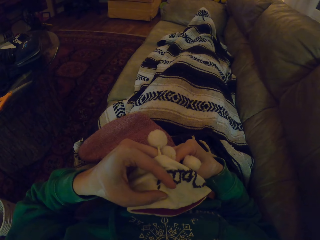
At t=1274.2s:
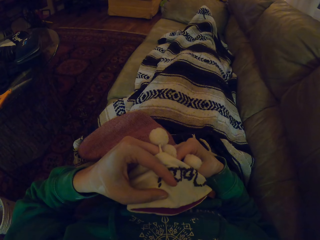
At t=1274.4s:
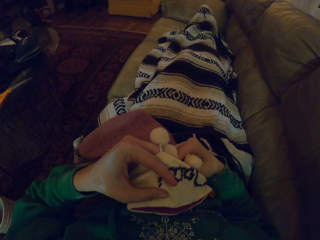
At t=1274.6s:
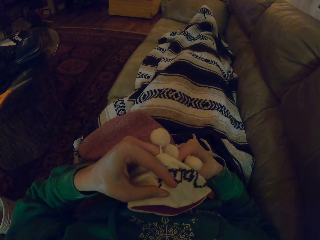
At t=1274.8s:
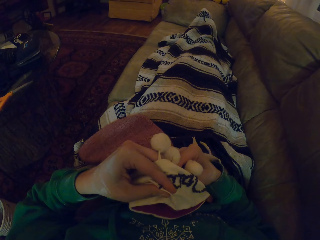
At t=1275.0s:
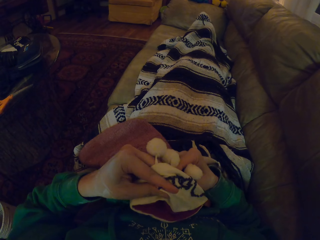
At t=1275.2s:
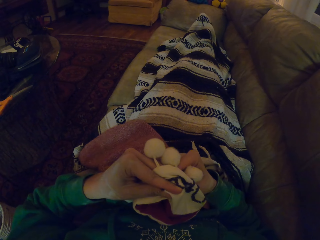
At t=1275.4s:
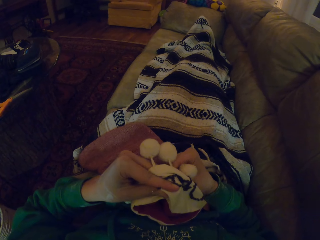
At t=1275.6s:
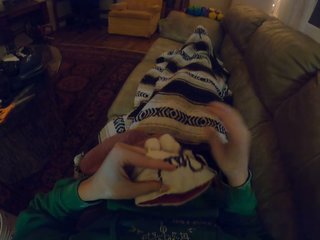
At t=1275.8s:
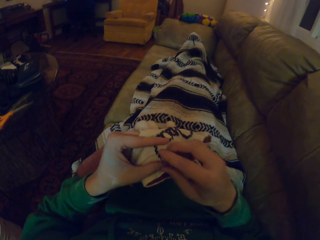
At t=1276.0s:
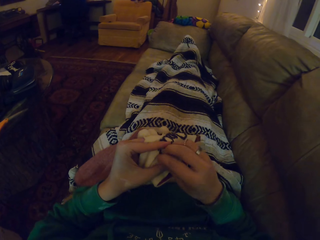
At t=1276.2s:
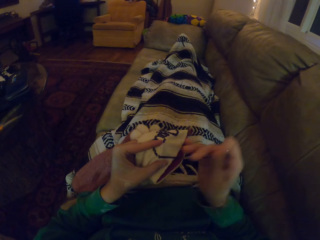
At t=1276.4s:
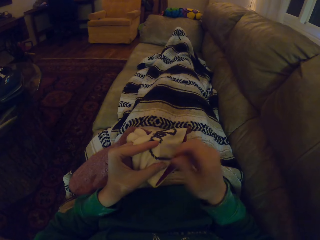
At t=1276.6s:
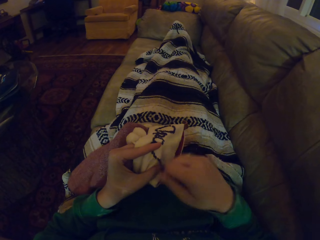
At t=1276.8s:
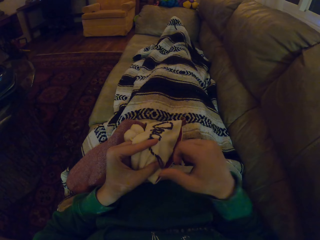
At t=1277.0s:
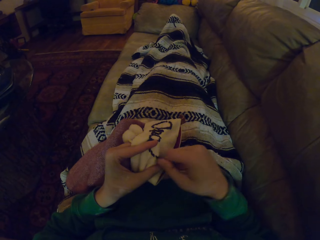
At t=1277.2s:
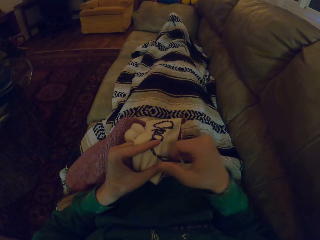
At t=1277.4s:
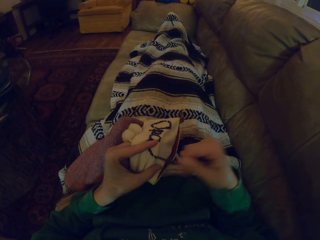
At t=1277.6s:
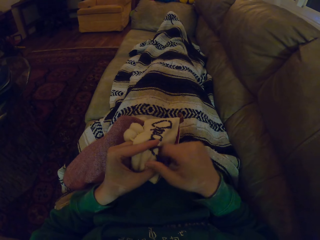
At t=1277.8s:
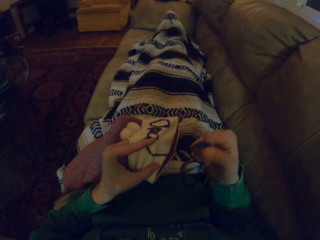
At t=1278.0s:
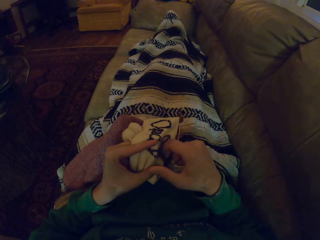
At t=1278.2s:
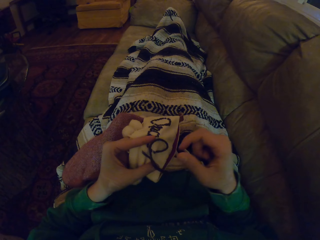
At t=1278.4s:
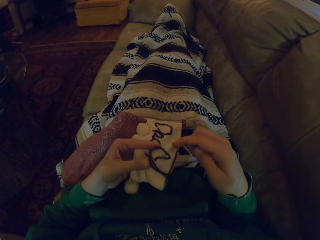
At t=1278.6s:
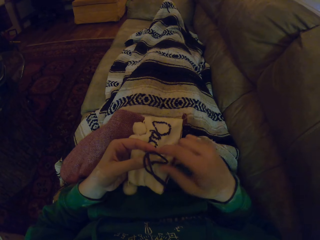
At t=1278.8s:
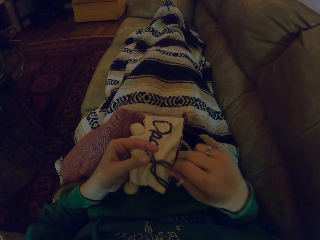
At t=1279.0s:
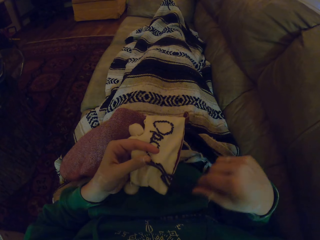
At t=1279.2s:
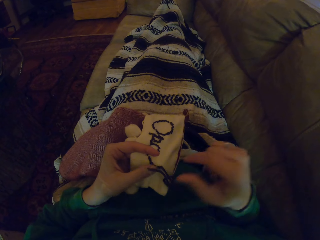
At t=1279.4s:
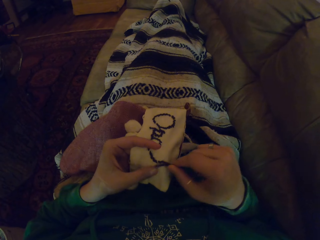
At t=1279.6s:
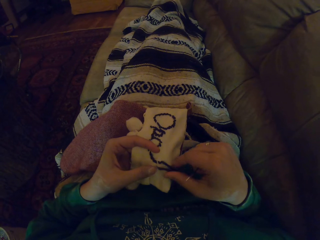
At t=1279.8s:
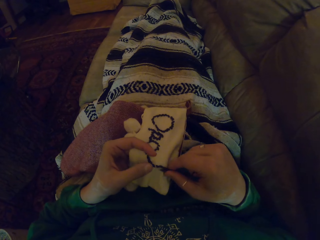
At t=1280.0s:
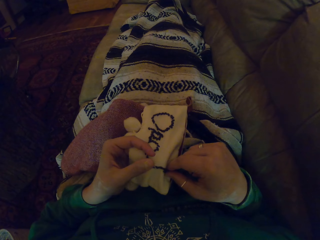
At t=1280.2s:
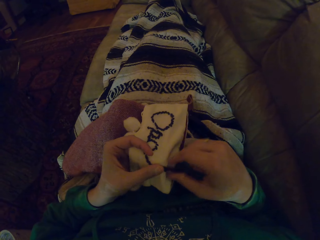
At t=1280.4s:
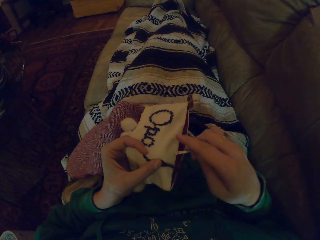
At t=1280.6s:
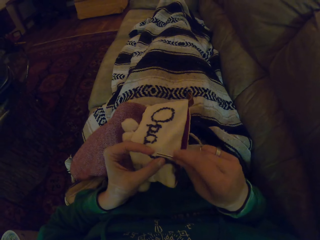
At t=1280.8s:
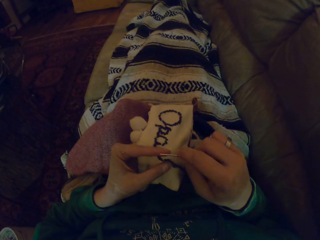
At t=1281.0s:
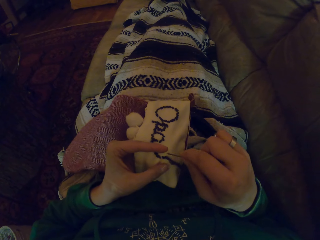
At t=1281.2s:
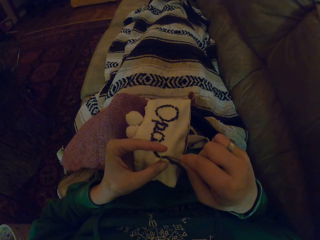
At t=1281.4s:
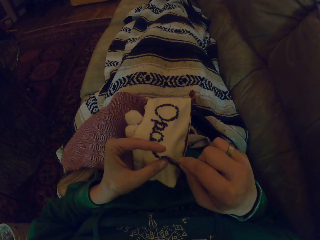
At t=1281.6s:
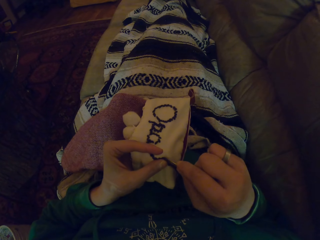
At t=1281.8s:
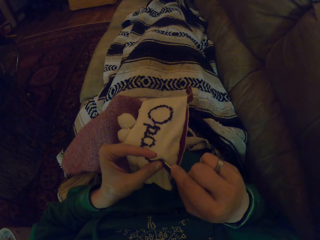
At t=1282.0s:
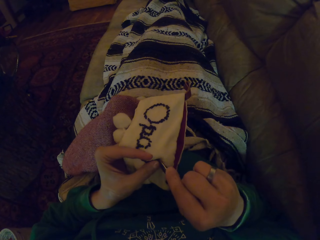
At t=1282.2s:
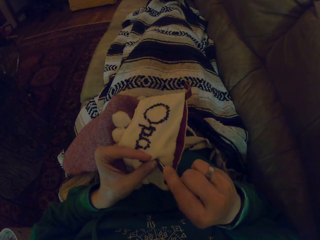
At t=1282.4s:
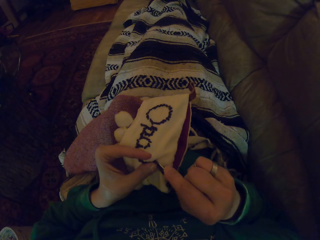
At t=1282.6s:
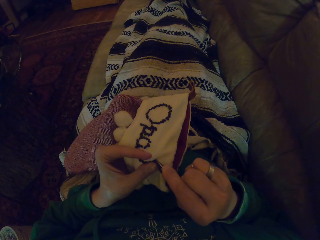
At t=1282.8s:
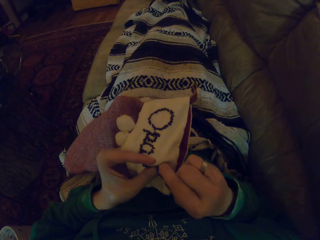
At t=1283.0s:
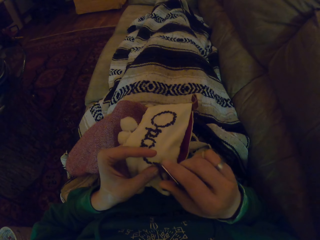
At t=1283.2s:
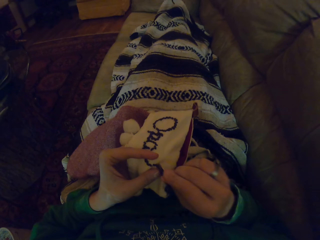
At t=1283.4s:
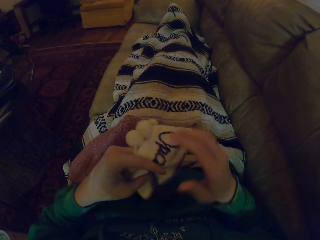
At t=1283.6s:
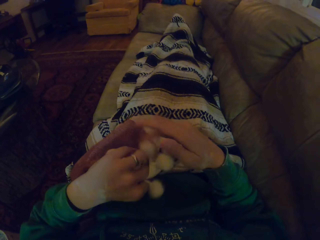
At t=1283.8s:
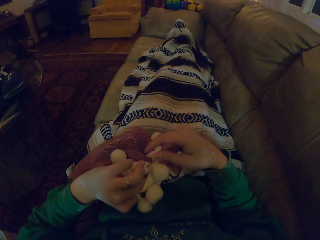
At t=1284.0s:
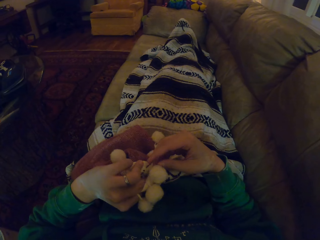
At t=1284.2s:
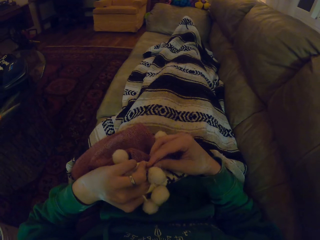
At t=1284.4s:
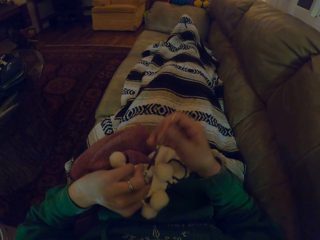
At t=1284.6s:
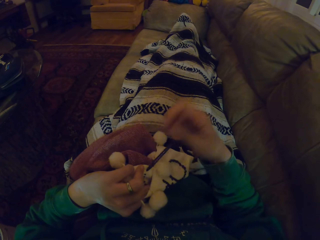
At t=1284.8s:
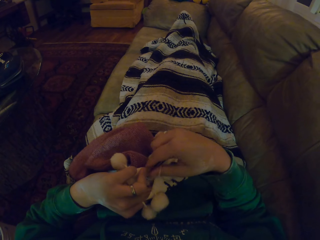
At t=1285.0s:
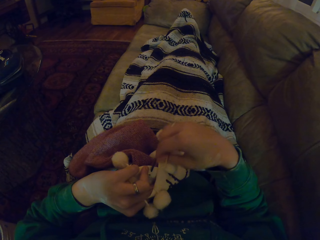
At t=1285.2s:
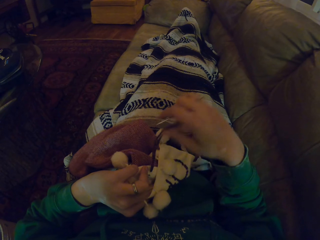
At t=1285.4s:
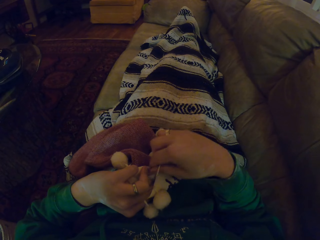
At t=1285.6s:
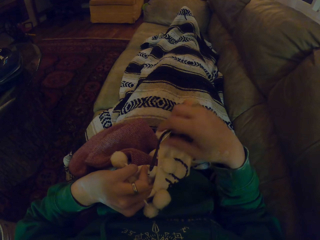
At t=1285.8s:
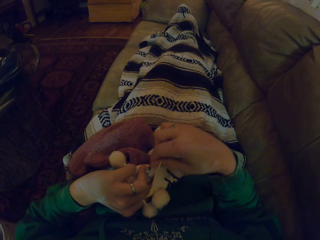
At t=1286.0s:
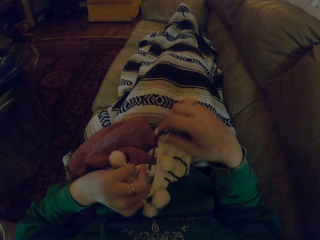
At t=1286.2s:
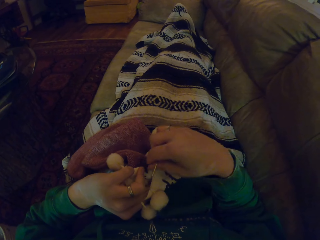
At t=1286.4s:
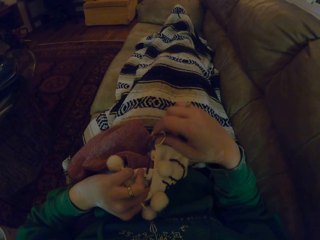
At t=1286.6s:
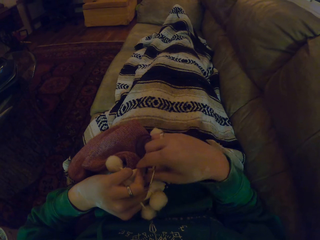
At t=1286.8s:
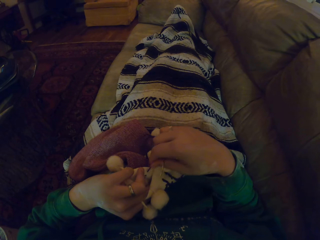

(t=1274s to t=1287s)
The camera wearer pulls the thread. They align the thread. They knit the garment. They turn the garment and pull the thread.

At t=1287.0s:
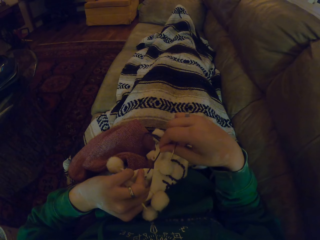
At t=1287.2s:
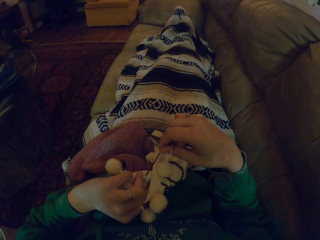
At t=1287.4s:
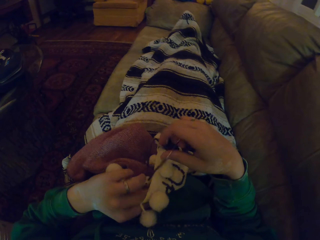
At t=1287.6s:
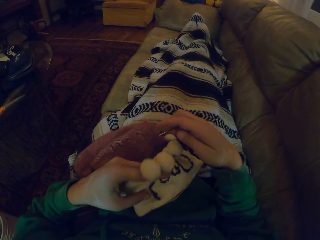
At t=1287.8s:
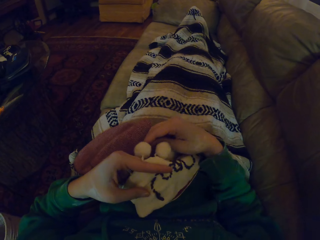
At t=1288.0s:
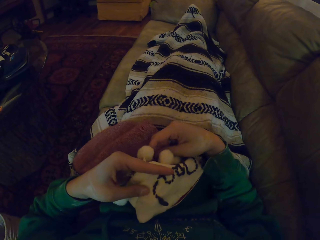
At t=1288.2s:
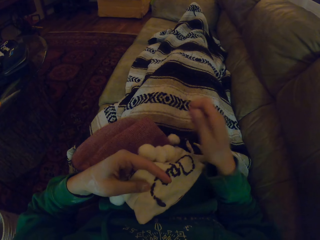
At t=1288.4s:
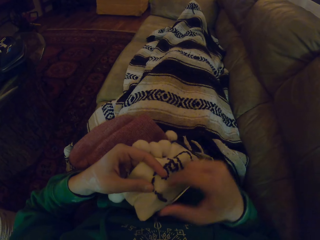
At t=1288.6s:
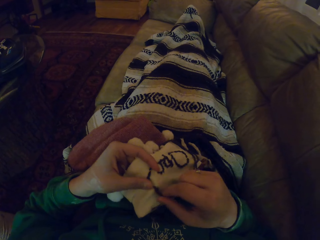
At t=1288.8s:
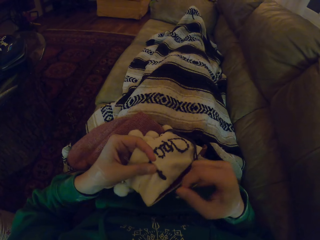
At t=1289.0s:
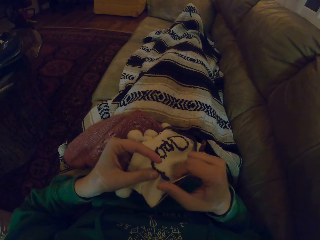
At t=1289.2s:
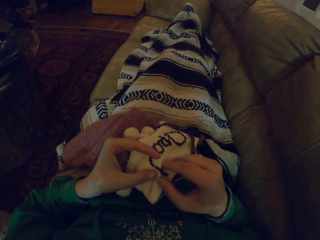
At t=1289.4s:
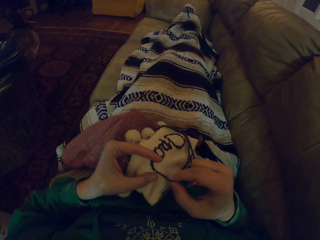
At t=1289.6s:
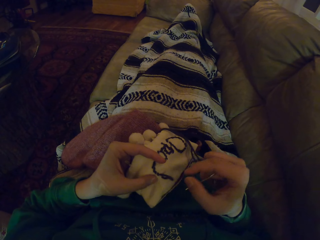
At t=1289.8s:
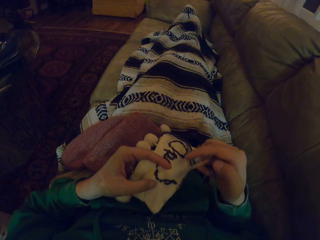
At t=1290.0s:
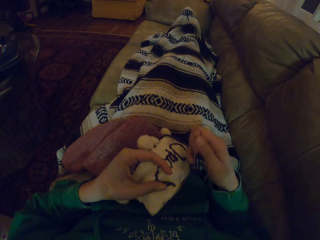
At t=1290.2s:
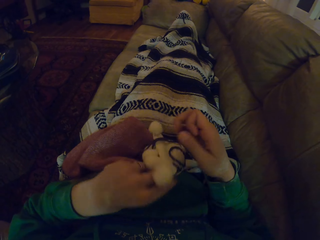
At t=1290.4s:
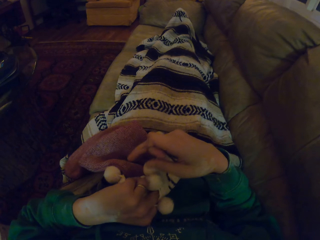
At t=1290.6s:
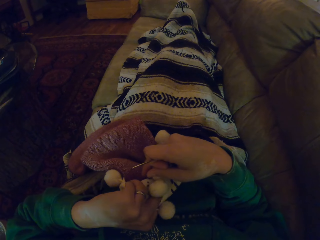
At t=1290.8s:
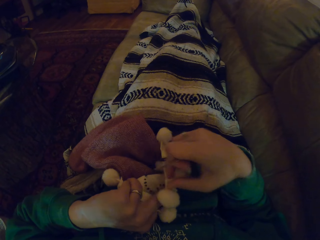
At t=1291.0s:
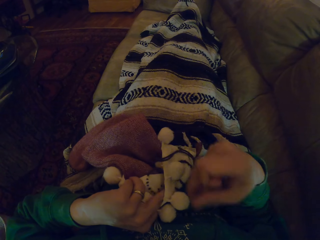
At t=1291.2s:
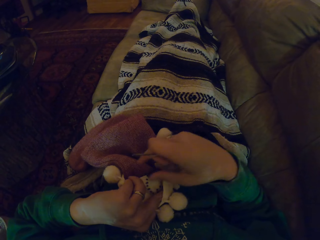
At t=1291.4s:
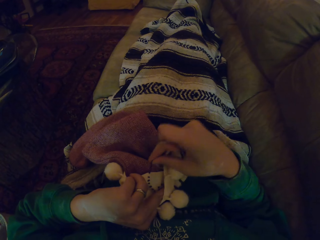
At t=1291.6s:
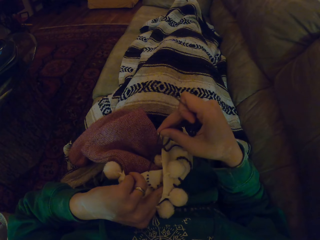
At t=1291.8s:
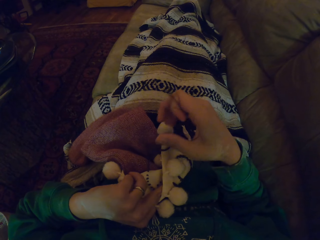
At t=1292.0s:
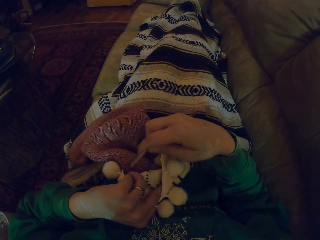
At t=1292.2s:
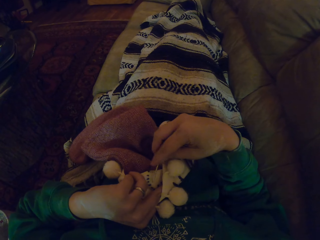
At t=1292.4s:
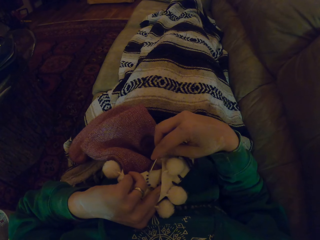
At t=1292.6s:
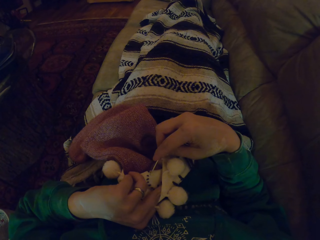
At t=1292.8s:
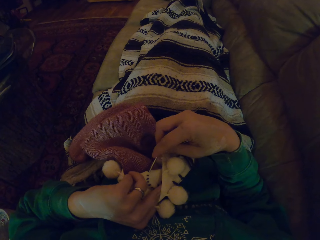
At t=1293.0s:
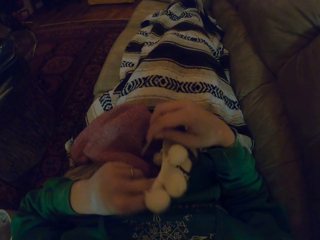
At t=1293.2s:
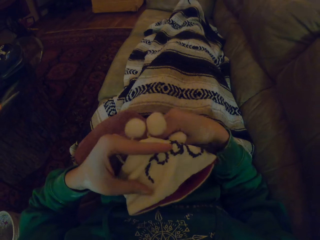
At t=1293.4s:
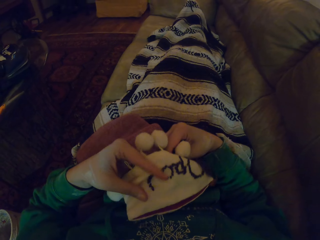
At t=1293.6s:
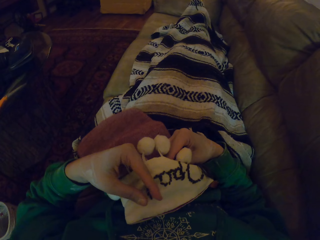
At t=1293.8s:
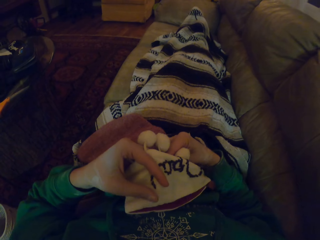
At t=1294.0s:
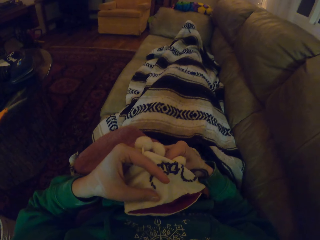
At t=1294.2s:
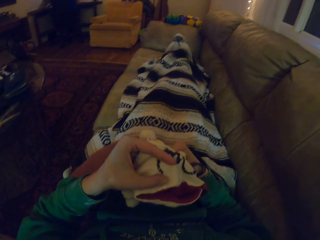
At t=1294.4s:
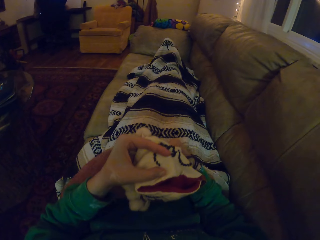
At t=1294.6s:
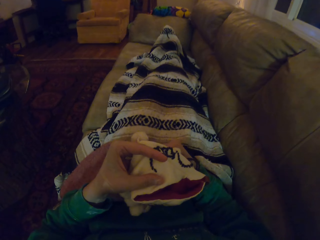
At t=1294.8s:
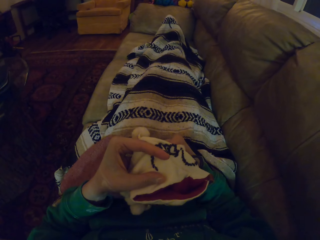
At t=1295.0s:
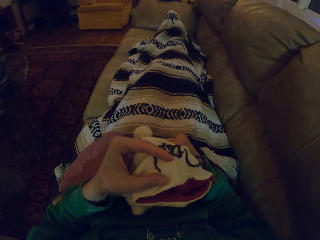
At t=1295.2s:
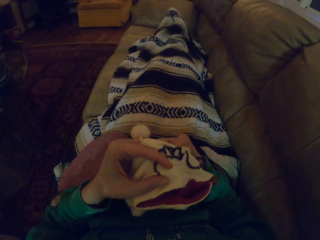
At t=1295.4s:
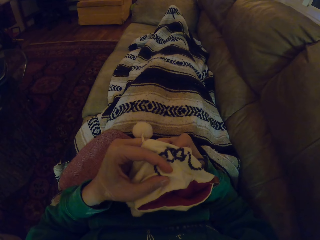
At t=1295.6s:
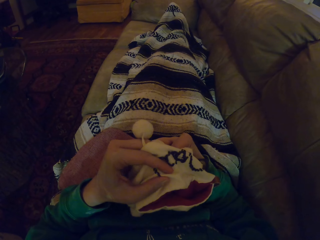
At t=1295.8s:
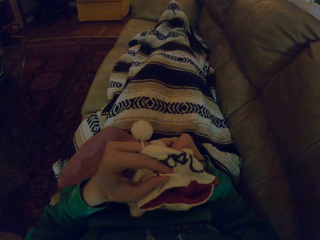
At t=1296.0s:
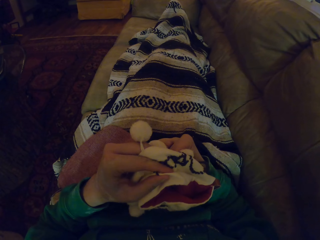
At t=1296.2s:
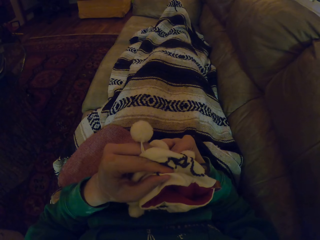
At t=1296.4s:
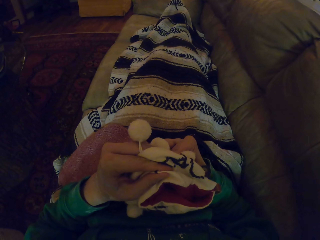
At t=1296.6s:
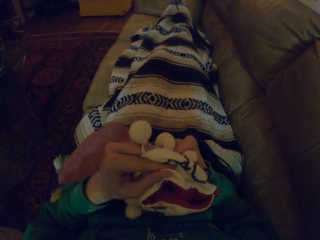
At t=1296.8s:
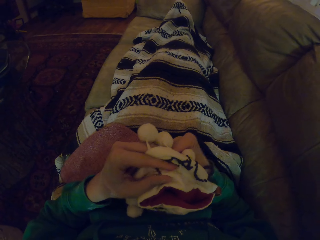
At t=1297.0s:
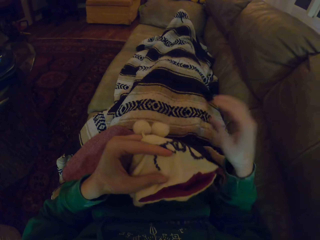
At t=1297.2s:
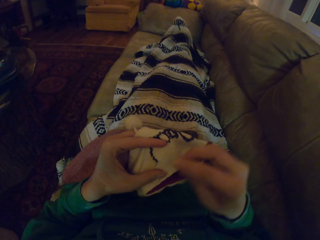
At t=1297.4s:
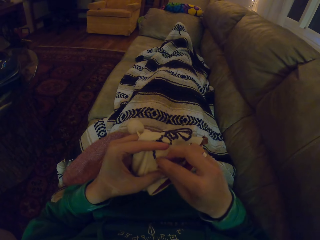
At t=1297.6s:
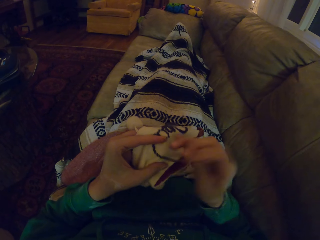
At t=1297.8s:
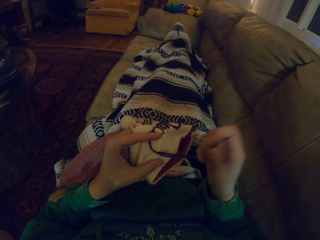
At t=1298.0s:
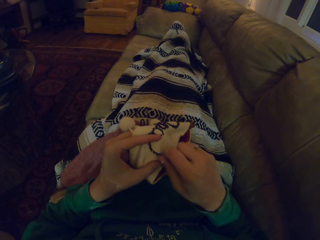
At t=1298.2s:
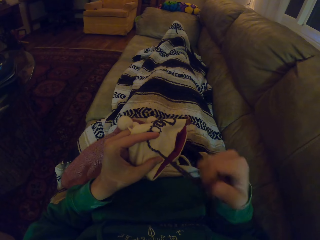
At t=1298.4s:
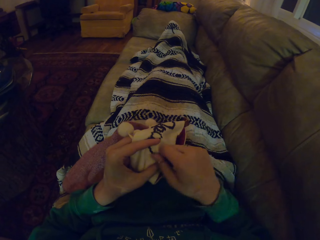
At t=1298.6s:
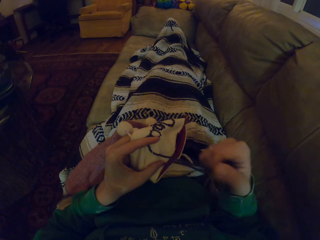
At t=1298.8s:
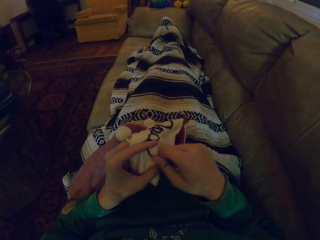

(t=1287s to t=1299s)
The camera wearer turns the garment and pulls the thread. They turn the garment, move the garment and pull the thread. They move the sewing needle. They turn the garment and adjust the garment. They knit the garment. They pull the thread.
